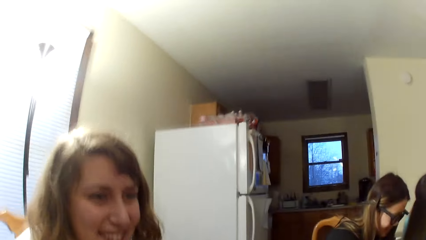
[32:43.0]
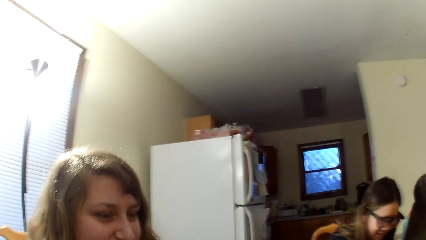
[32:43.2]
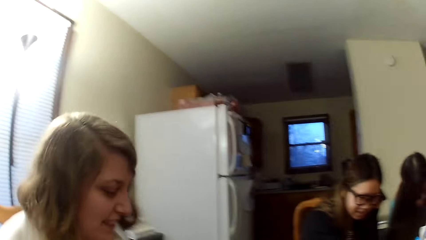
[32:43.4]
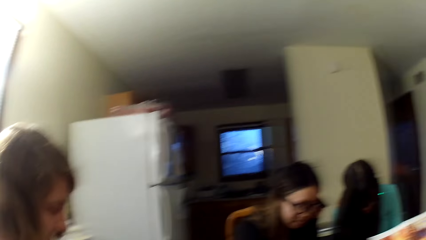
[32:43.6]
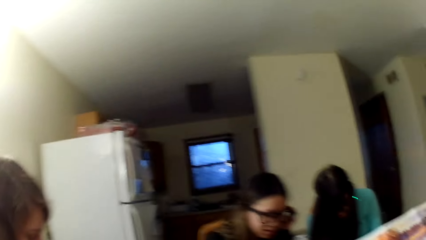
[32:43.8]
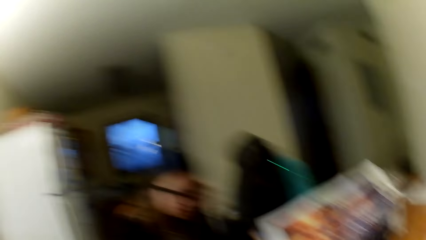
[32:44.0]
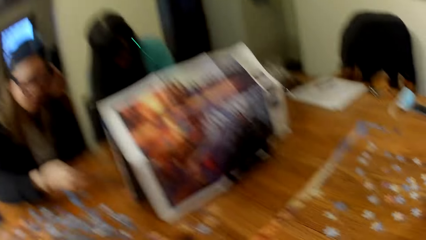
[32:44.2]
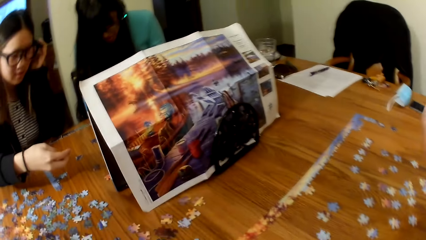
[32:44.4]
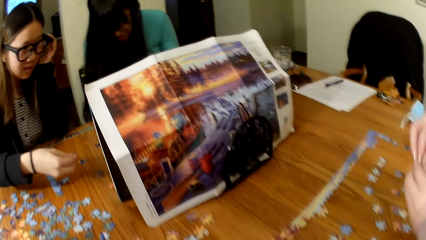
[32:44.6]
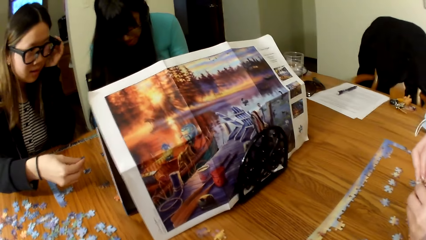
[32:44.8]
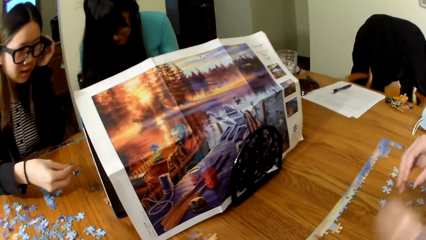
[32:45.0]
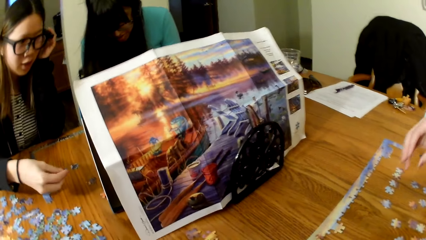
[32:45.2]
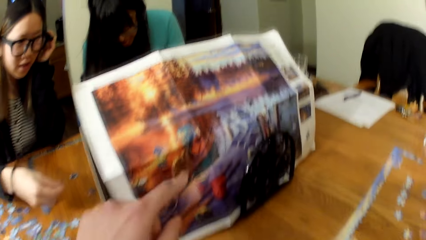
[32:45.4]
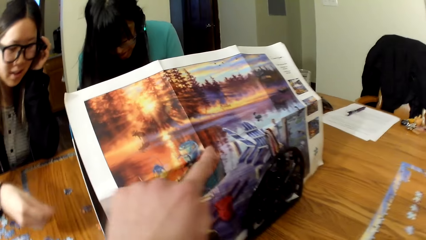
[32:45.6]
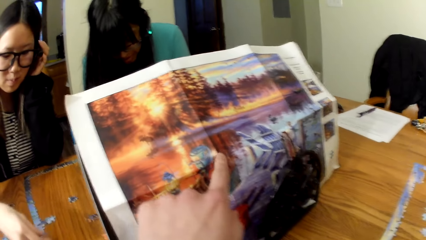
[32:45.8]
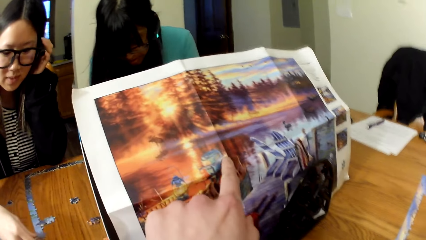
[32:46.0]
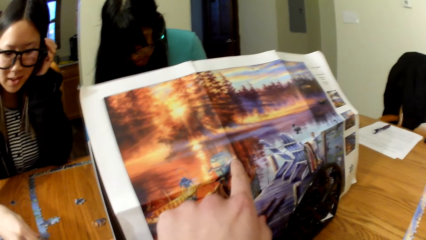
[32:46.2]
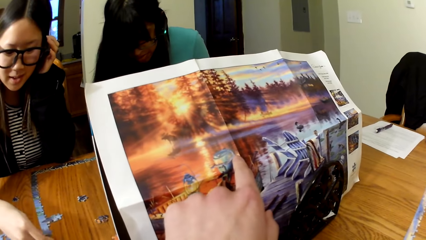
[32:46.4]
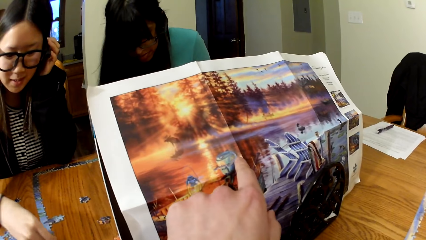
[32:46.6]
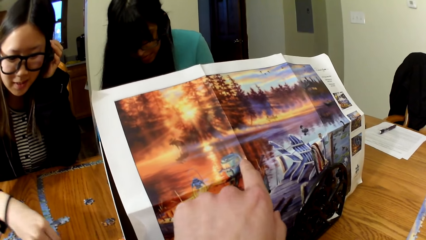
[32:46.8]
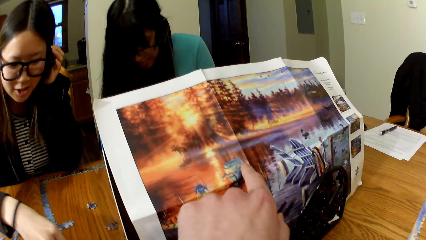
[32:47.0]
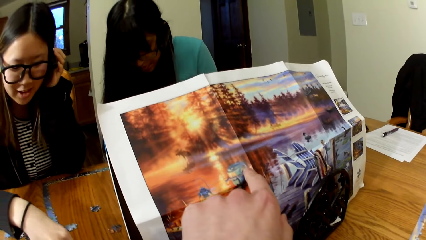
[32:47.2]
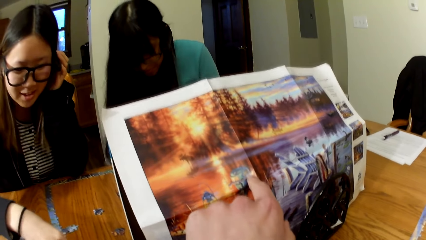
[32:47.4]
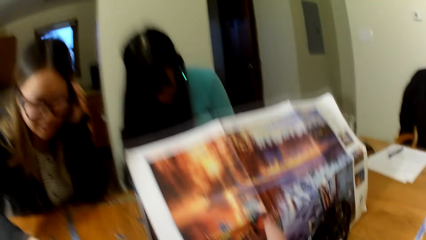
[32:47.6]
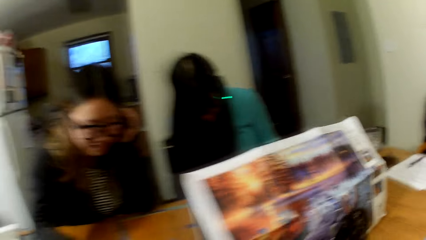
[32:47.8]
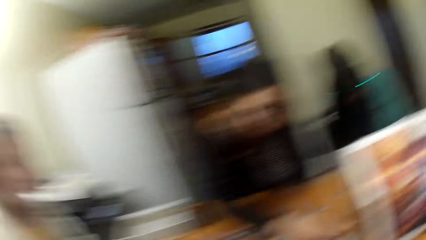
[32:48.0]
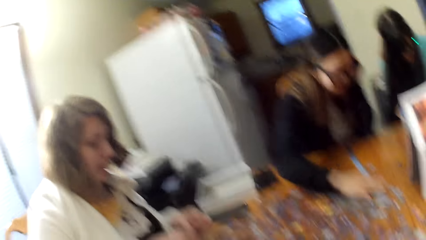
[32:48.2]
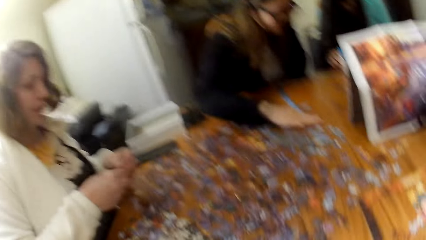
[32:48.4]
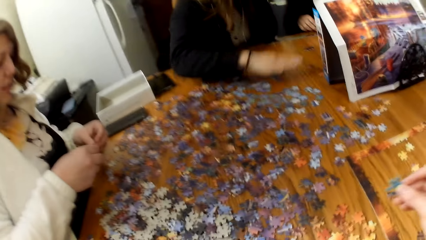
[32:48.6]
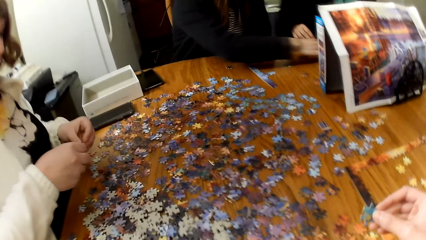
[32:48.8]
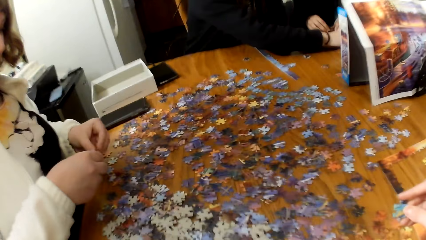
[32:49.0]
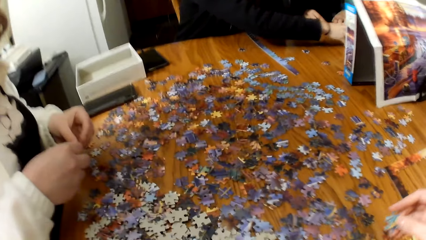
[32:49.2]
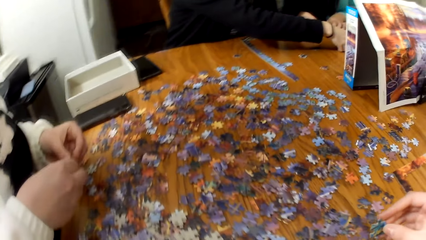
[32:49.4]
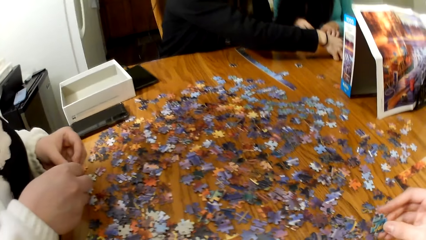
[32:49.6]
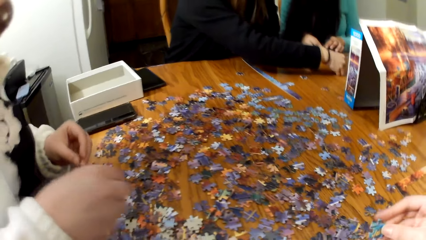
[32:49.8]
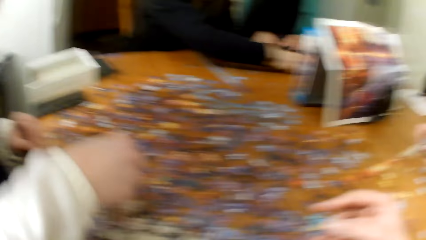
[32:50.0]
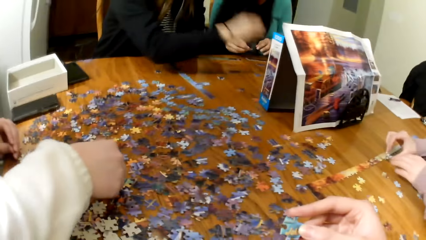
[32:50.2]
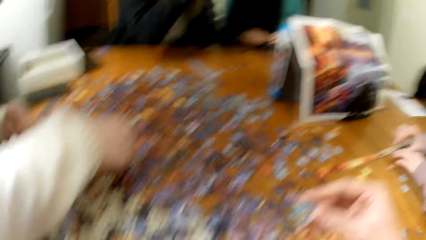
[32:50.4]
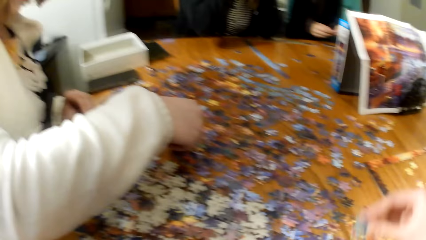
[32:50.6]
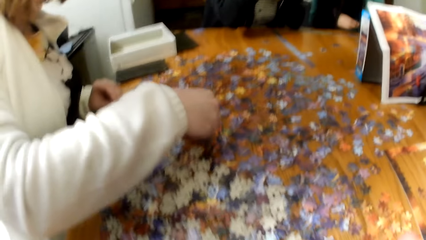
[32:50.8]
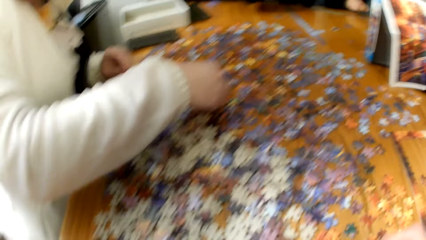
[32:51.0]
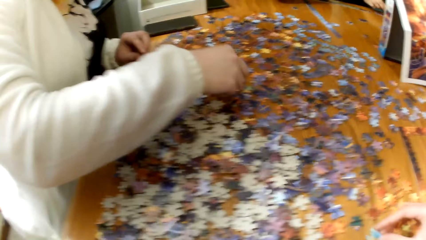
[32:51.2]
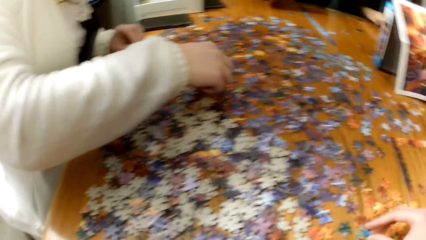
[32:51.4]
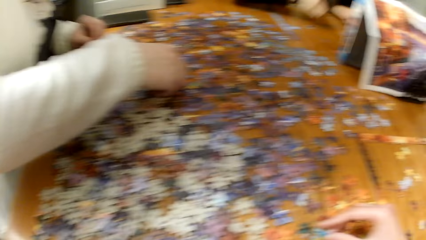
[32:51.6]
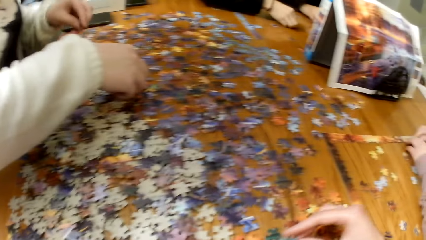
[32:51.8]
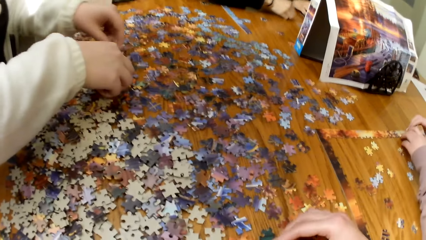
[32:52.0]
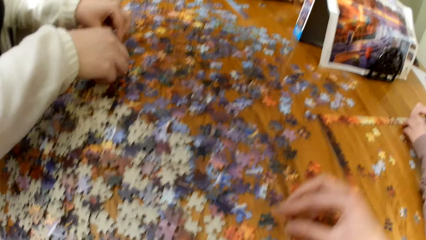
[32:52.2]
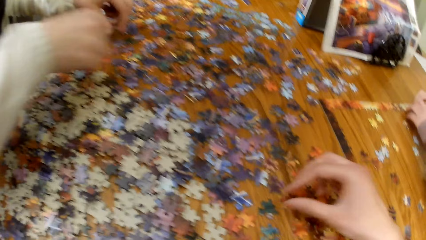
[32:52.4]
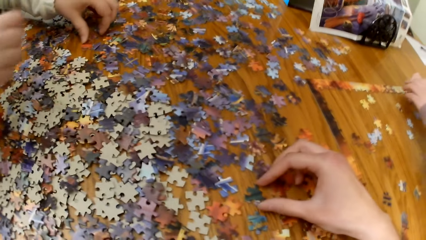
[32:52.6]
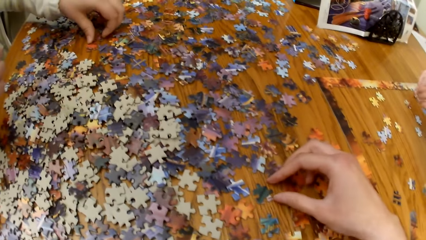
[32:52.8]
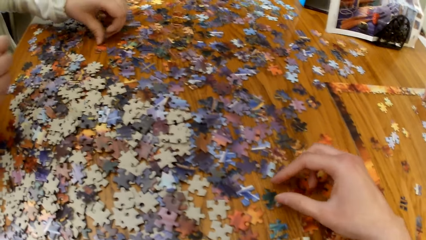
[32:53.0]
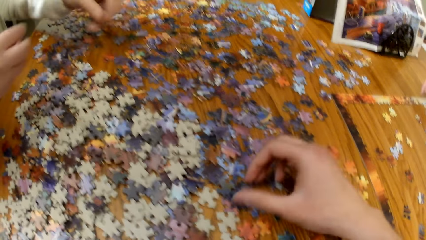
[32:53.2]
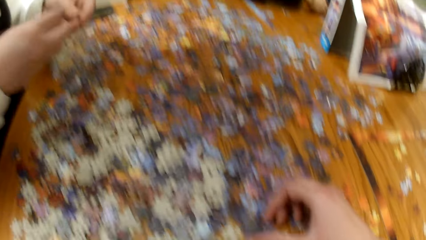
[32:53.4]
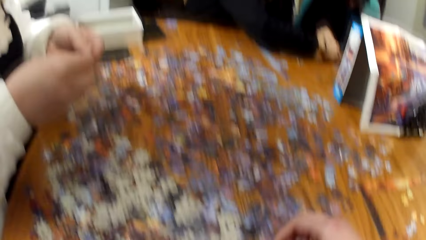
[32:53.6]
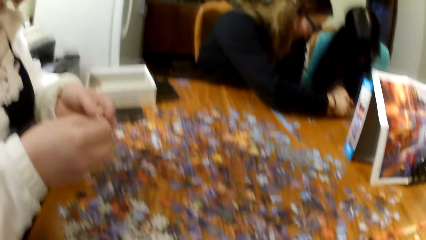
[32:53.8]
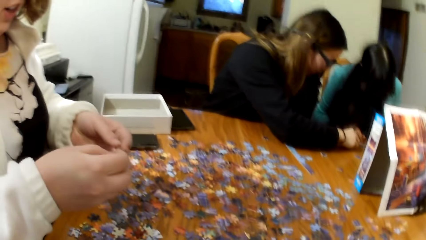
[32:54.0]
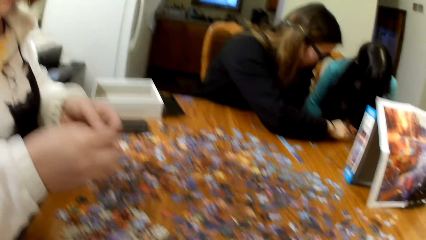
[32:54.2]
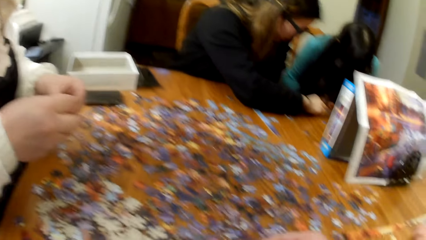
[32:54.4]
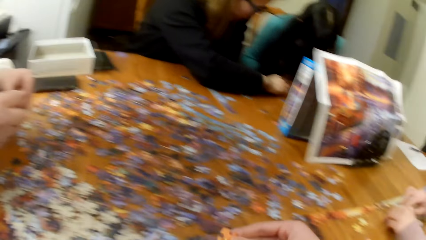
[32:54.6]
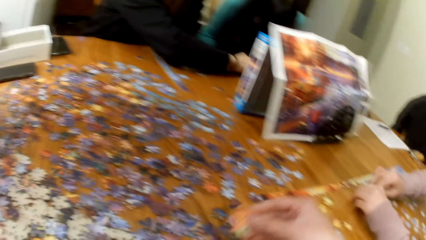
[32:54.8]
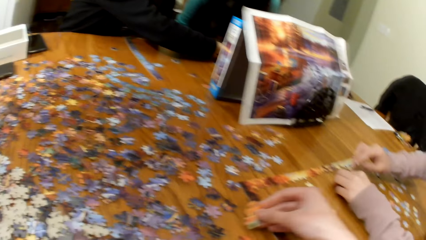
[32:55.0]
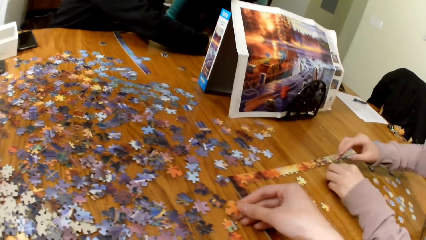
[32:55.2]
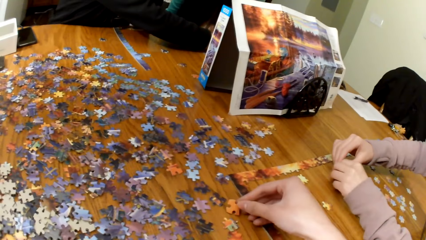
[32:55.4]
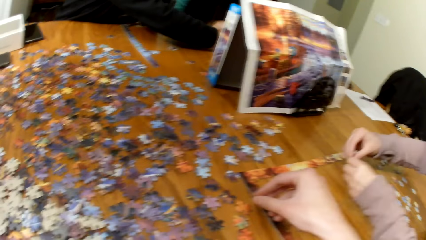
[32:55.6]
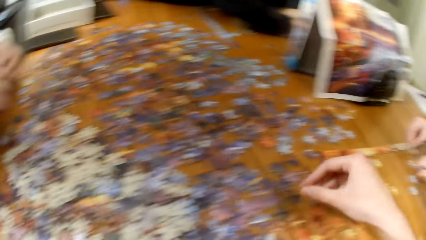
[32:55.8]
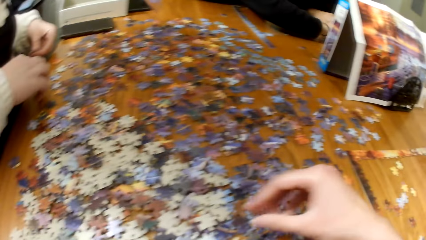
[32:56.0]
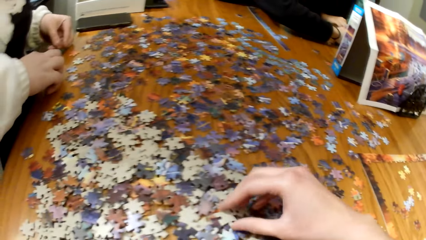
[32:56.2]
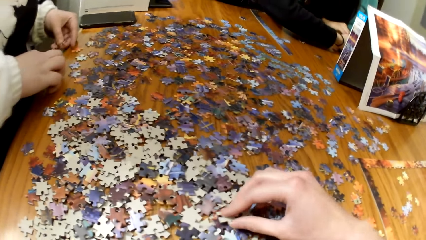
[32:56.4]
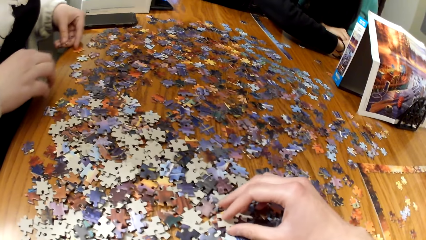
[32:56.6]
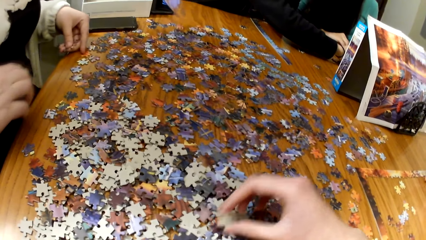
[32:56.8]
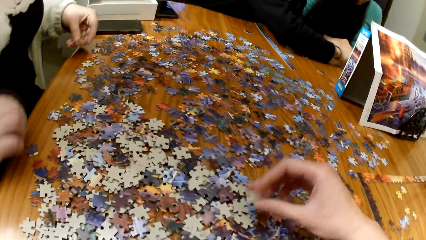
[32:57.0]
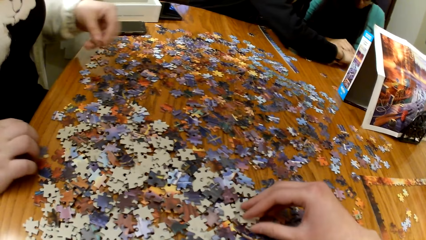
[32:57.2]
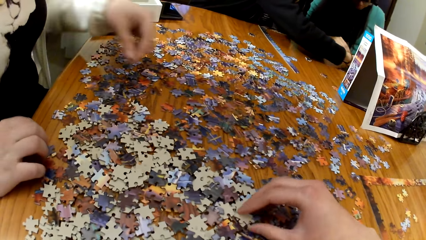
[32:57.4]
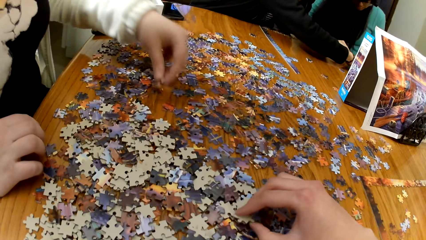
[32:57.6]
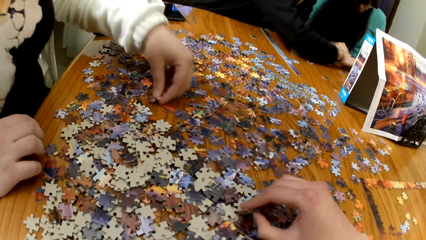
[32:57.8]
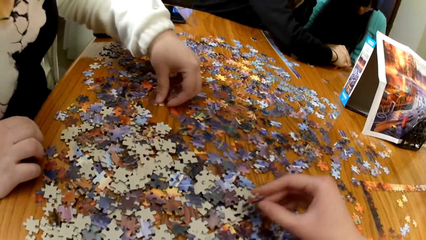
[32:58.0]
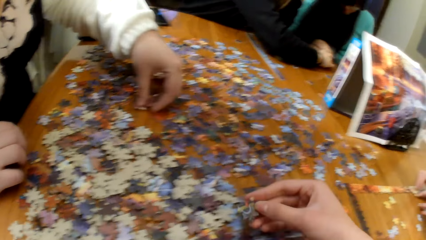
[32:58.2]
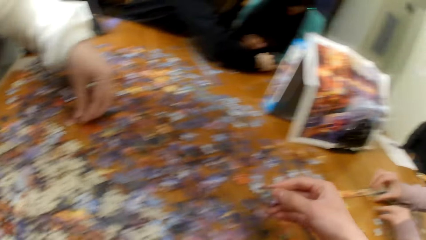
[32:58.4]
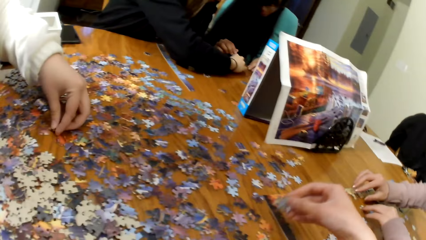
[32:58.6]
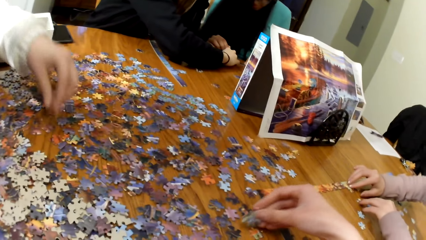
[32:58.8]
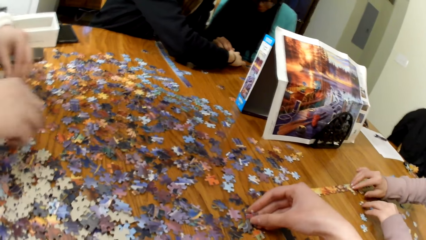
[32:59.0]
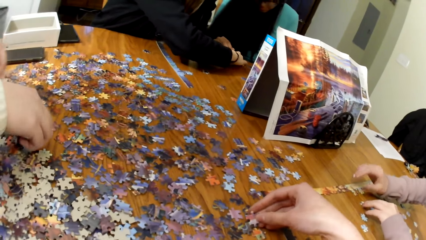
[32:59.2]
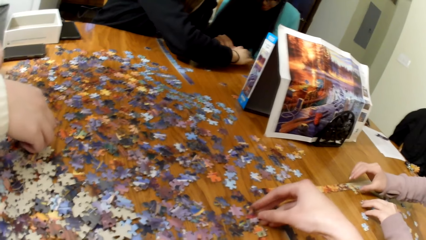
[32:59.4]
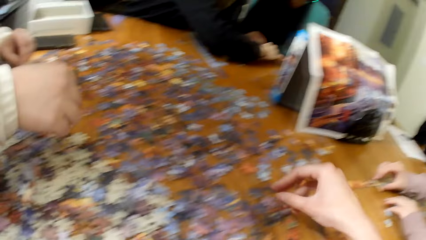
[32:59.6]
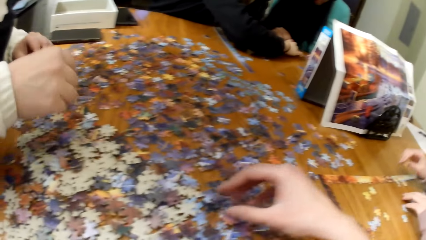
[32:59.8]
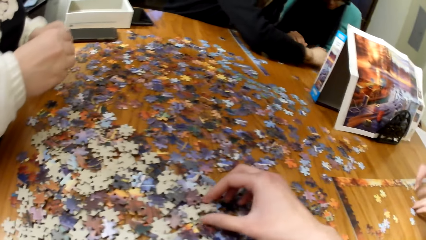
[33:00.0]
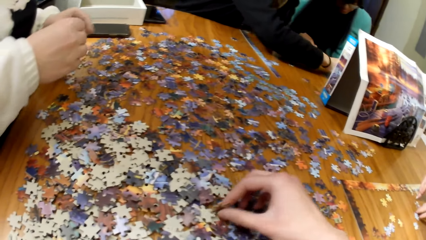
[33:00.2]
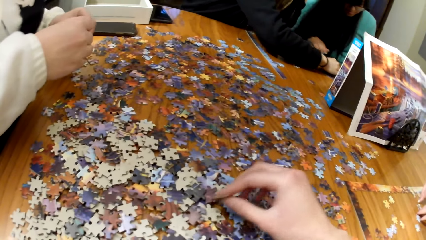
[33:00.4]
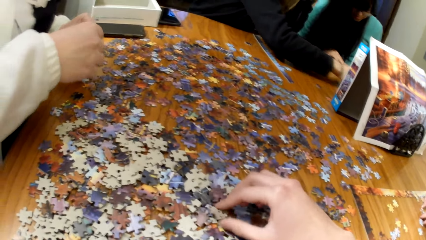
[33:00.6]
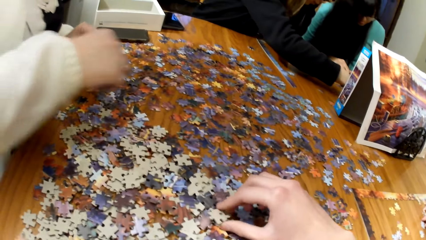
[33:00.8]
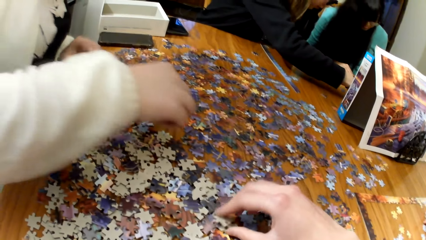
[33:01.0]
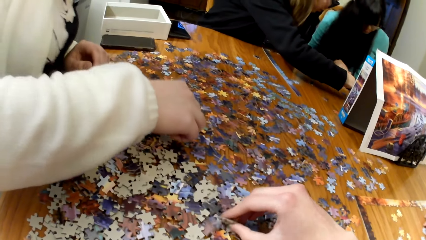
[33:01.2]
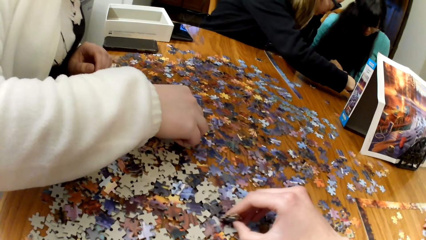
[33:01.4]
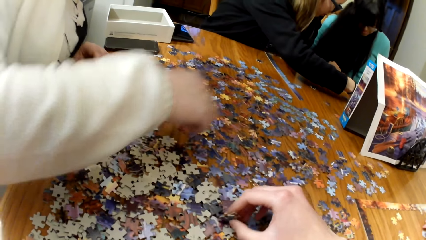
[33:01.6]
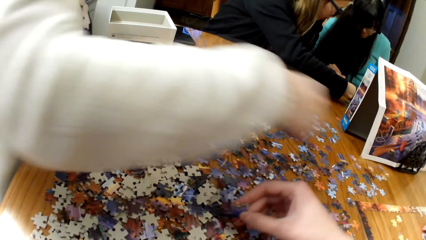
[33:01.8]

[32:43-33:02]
The camera wearer points on the jigsaw board. They gather puzzle cards. A woman plays the puzzle. The camera wearer plays the puzzle. Another woman plays the puzzle.
